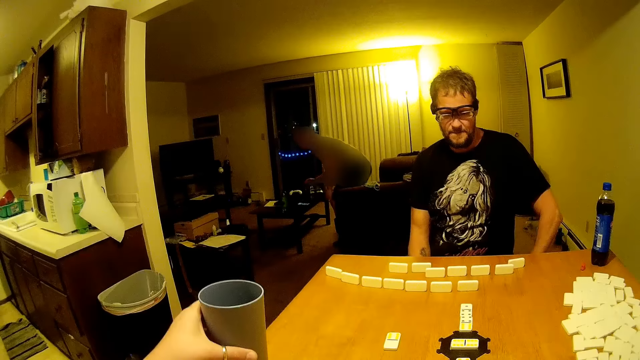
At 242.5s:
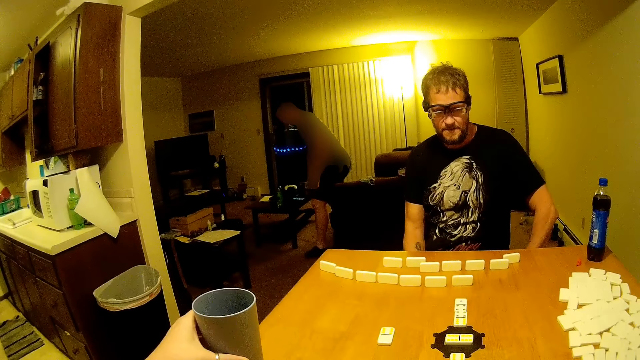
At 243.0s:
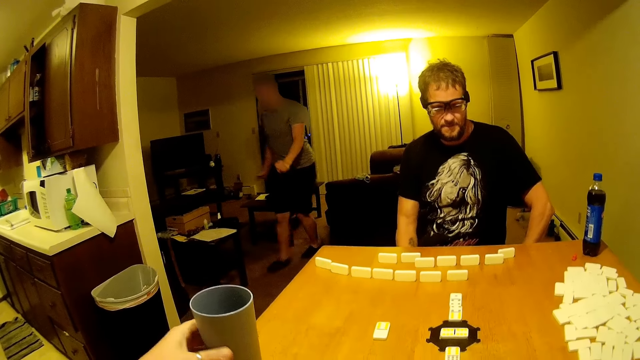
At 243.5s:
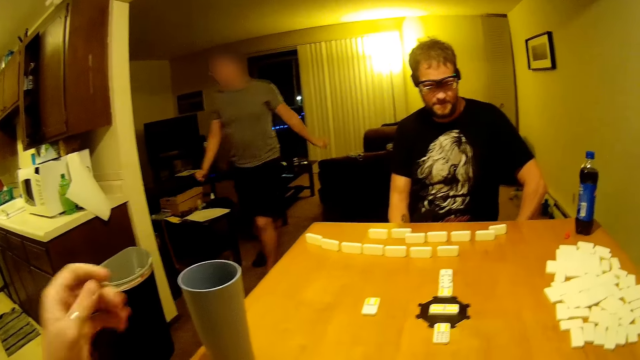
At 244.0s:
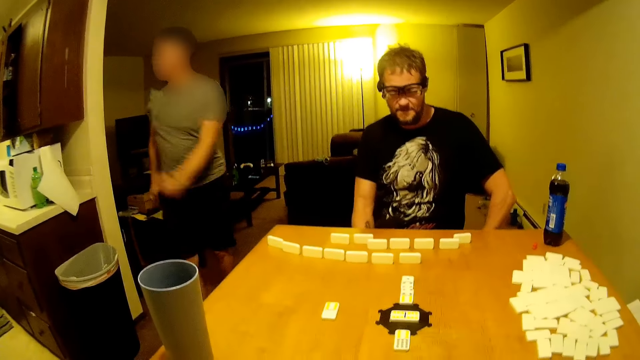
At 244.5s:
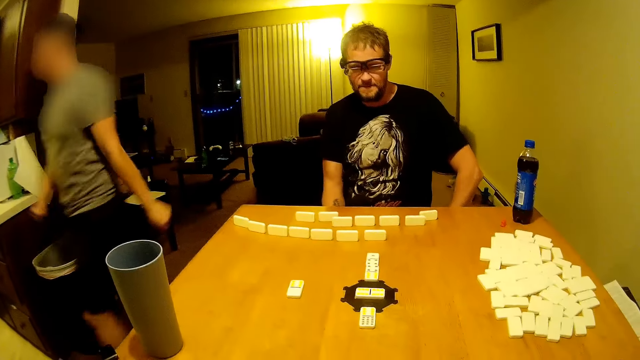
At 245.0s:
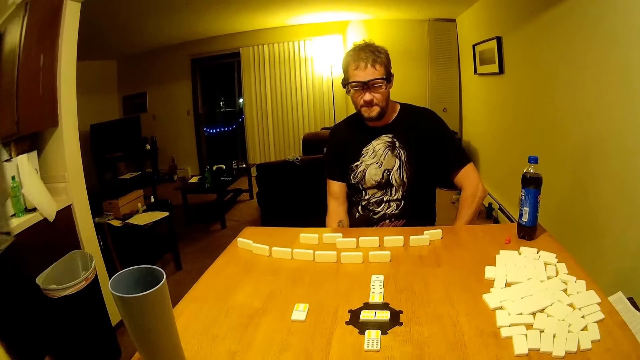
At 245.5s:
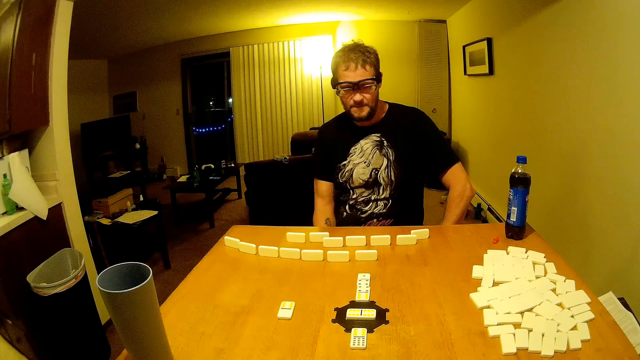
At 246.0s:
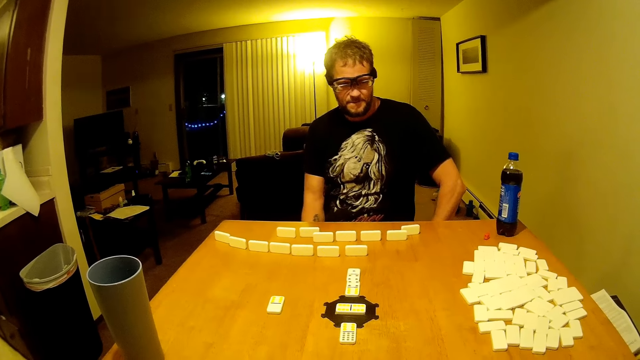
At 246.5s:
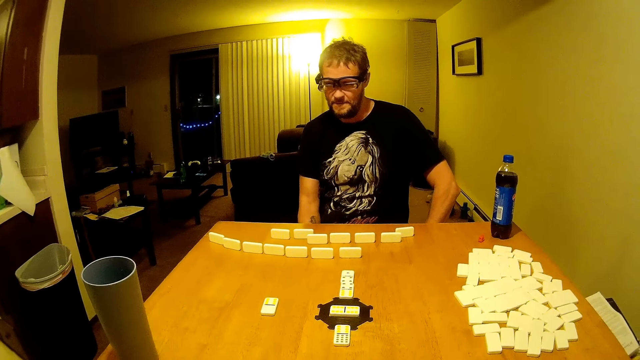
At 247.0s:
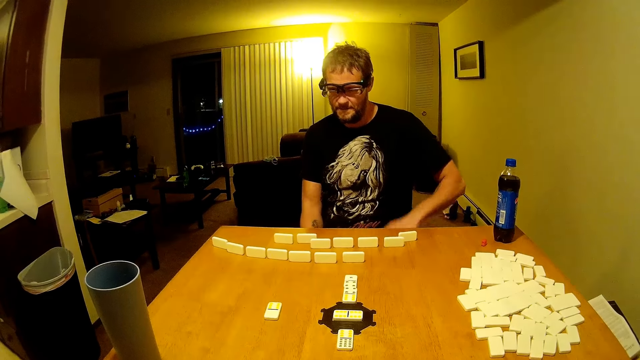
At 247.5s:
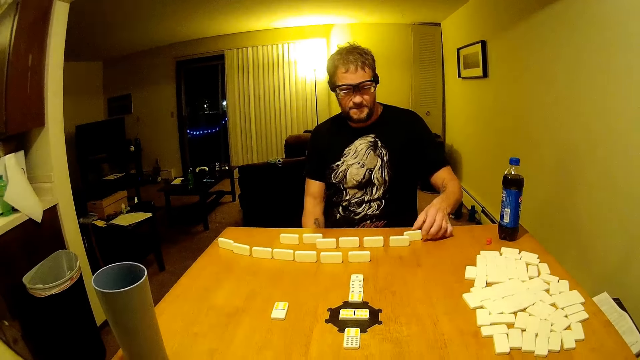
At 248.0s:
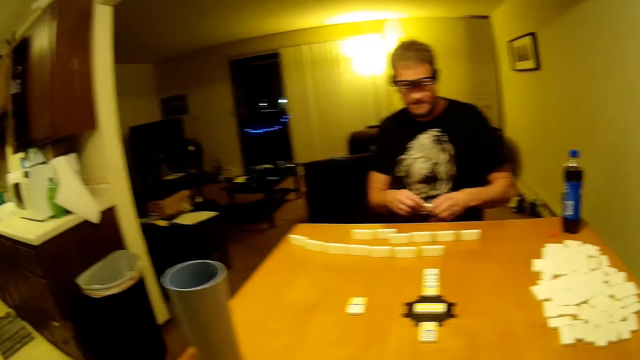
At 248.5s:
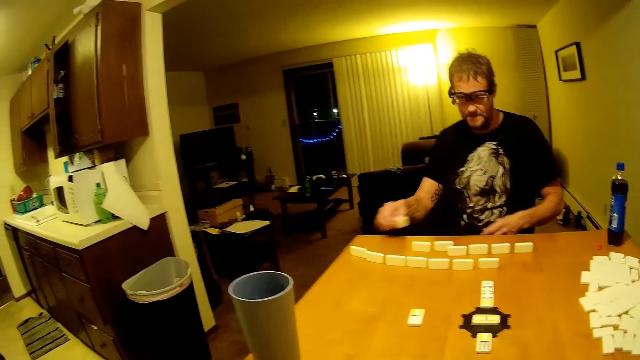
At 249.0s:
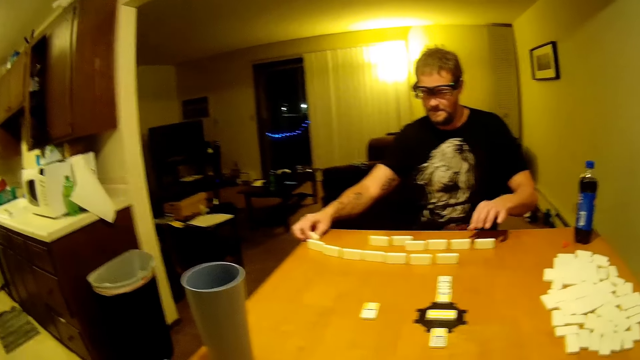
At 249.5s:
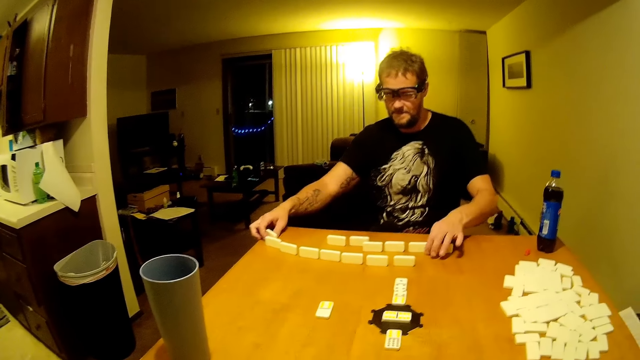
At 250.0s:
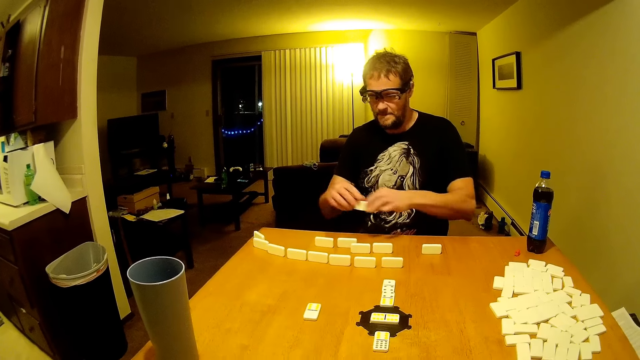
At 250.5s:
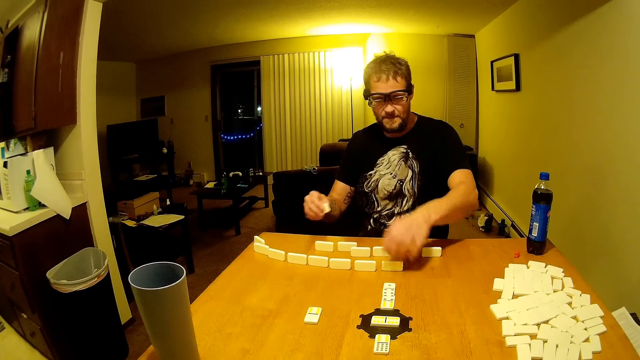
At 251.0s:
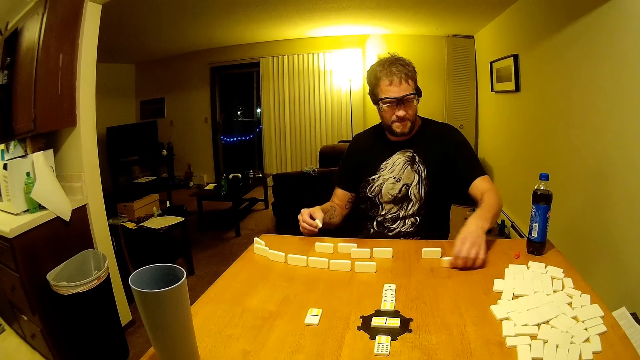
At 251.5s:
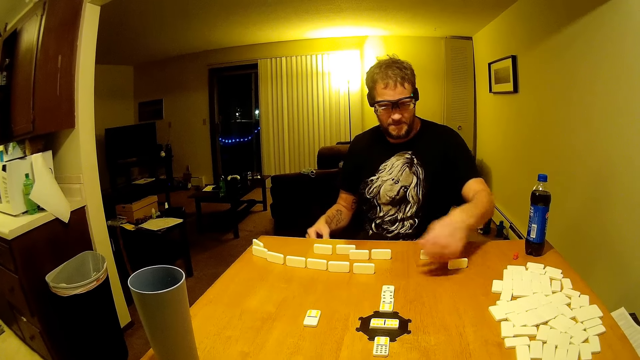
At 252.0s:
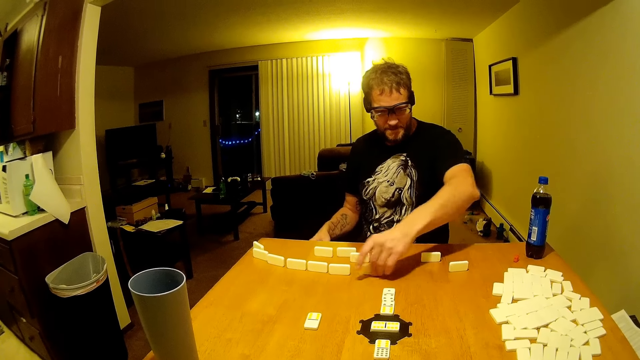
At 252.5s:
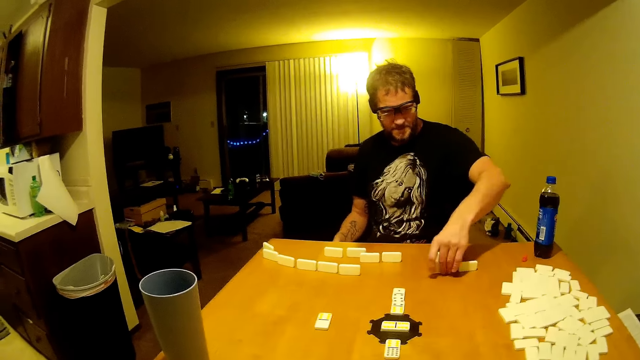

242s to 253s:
The camera wearer puts back the glass on the table. They breathe heavily. They pull their nose. A man moves dominoes and arranges the dominoes.

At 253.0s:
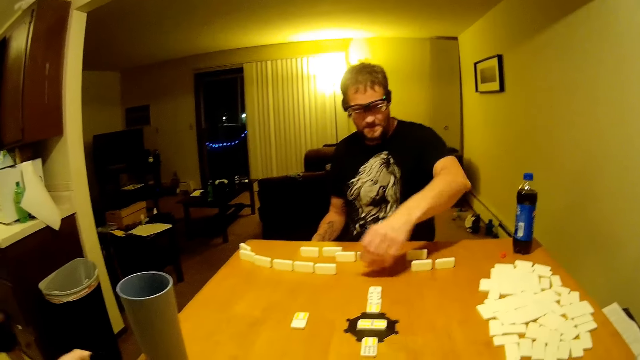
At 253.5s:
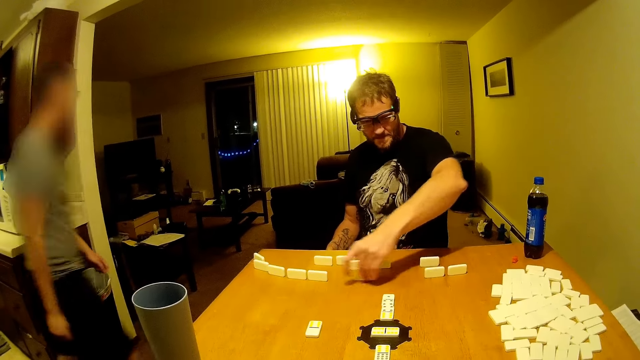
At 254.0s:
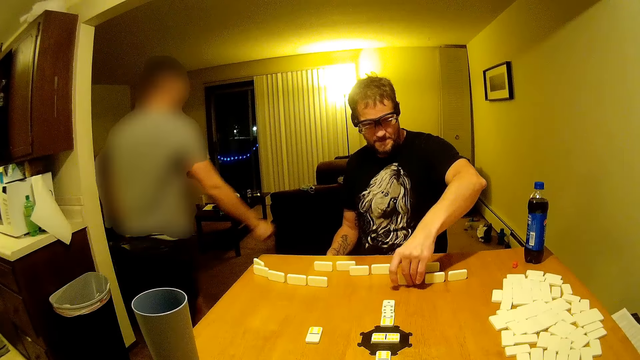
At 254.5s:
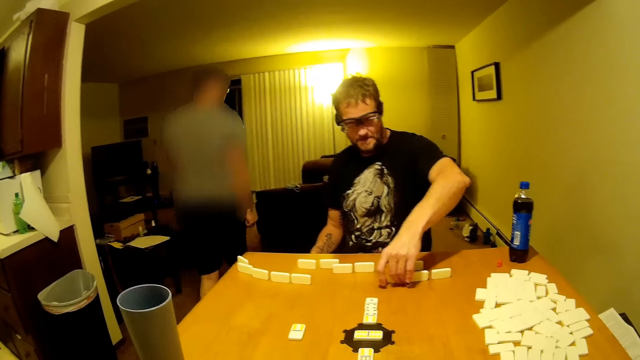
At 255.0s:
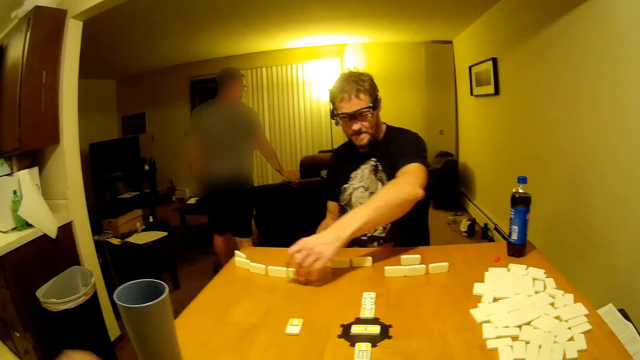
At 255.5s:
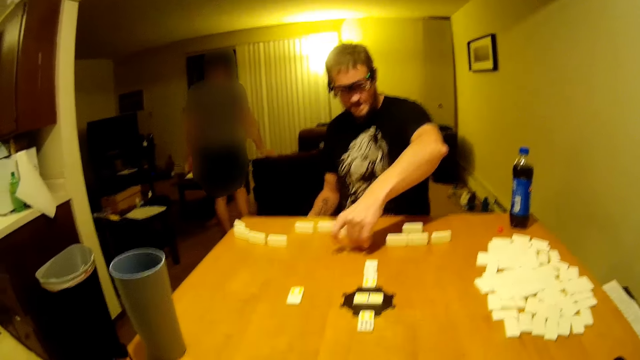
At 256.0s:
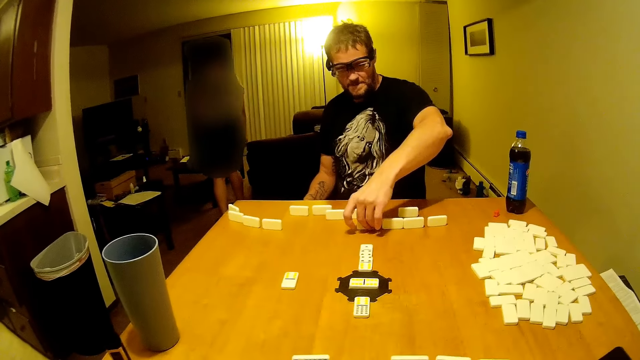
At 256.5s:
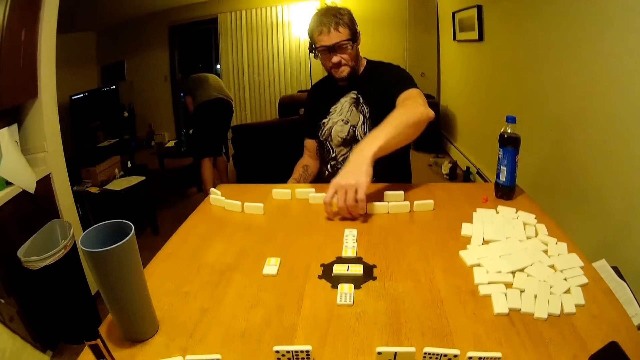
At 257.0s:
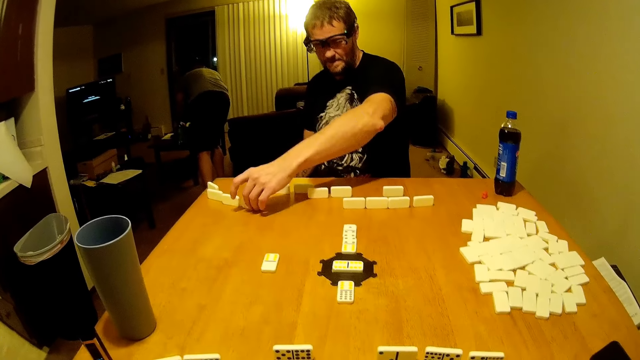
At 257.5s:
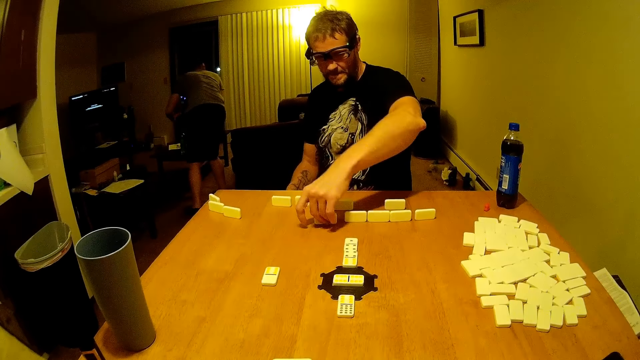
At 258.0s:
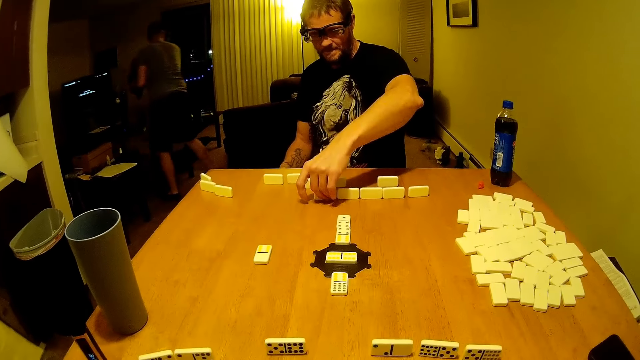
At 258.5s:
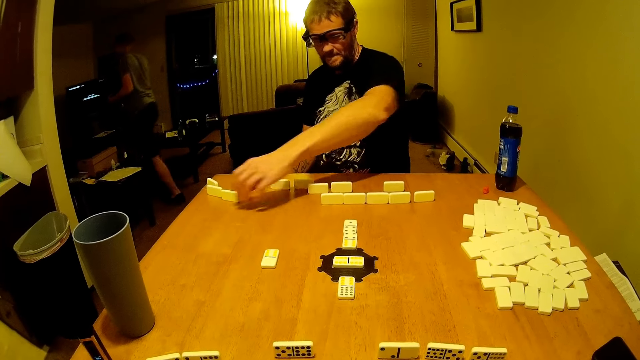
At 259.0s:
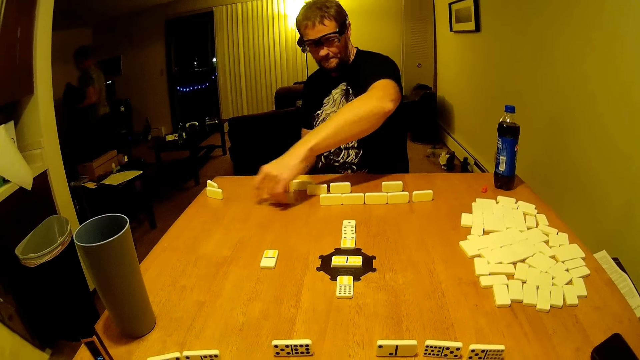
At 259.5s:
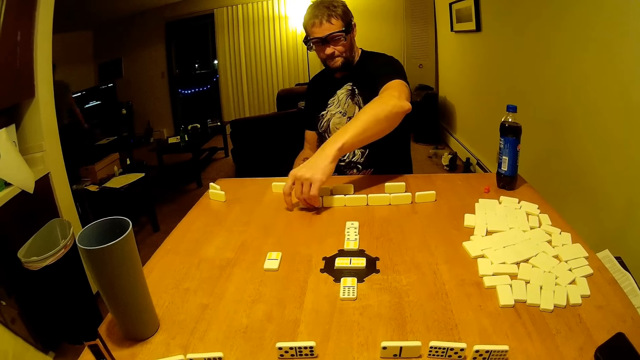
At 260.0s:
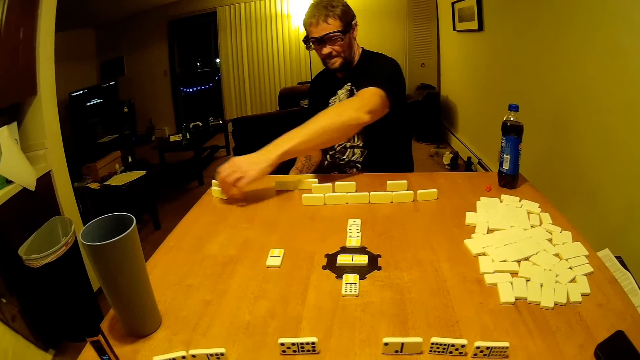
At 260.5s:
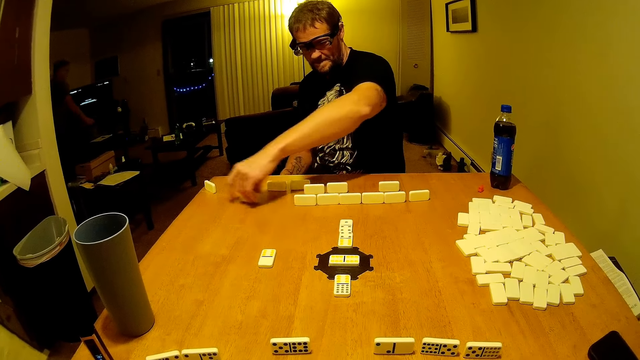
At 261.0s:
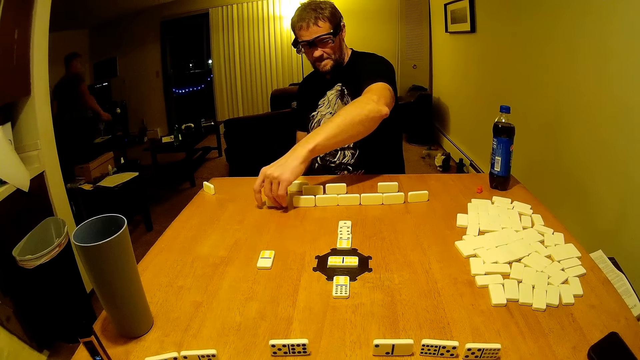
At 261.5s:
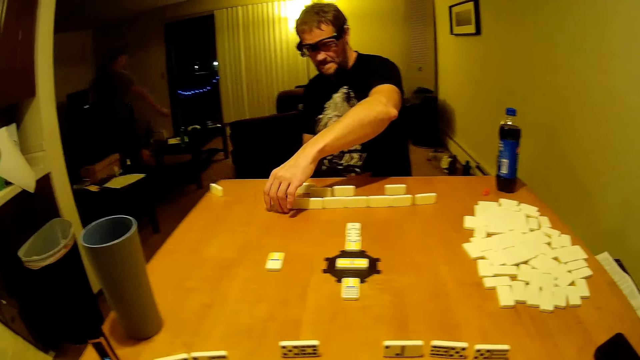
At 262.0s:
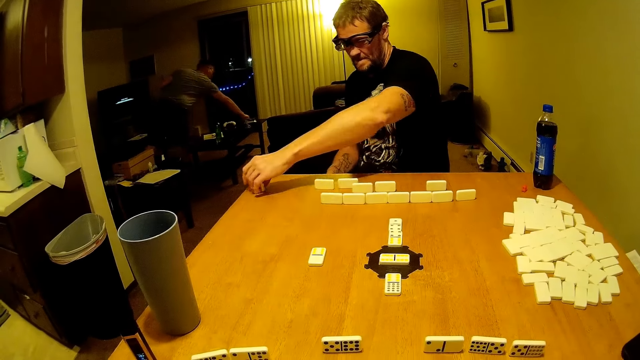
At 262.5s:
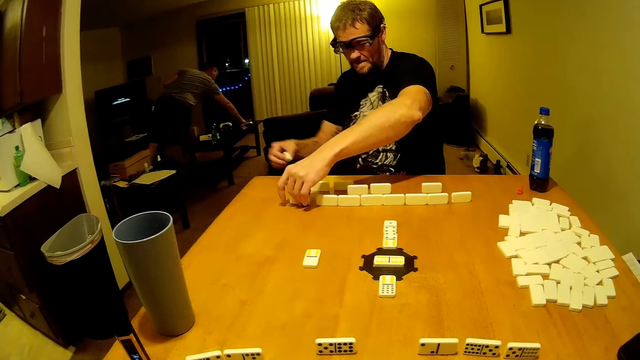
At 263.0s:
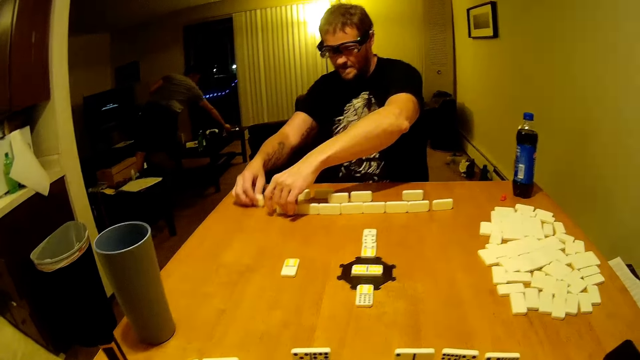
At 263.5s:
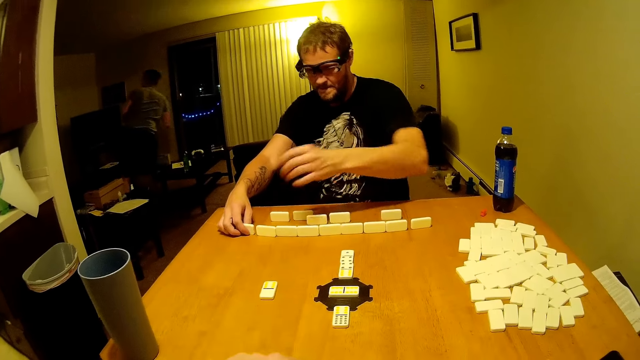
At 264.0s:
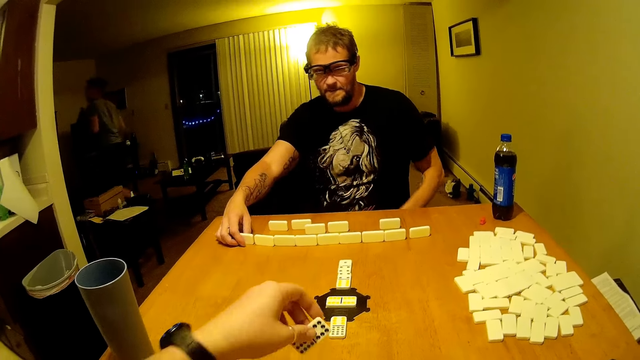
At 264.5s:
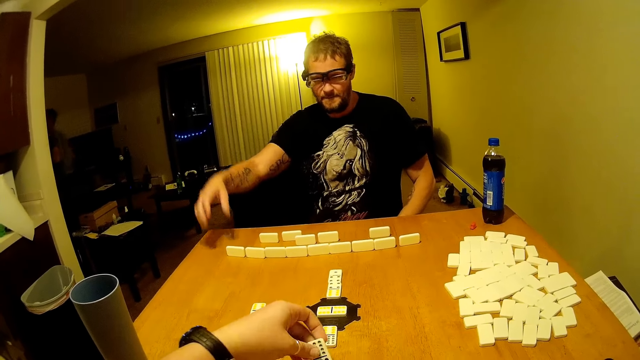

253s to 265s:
The camera wearer speaks. They click.
